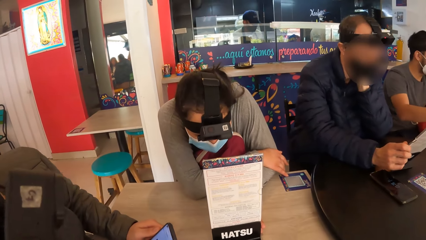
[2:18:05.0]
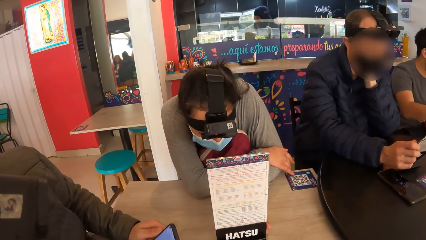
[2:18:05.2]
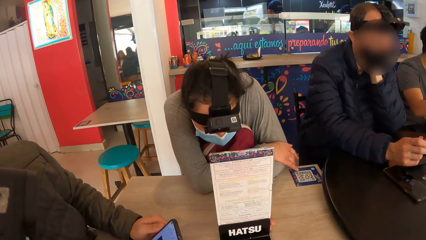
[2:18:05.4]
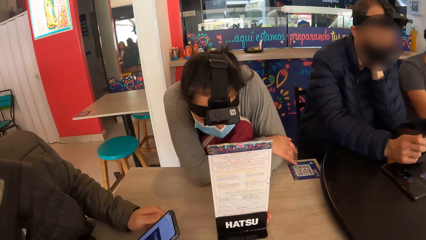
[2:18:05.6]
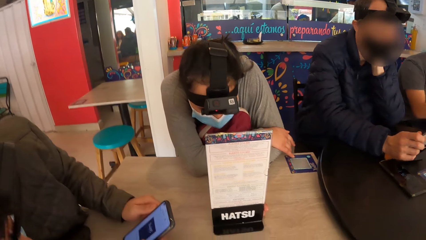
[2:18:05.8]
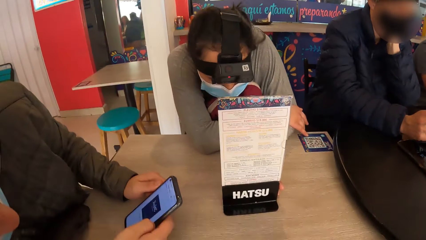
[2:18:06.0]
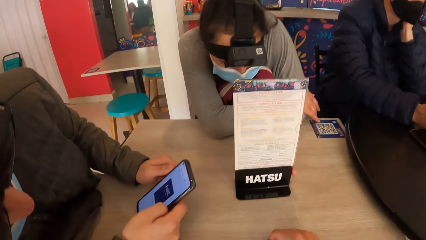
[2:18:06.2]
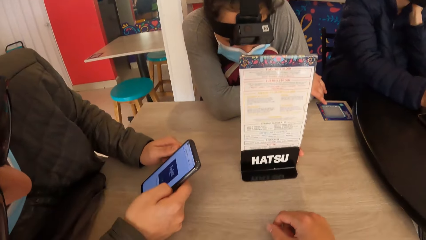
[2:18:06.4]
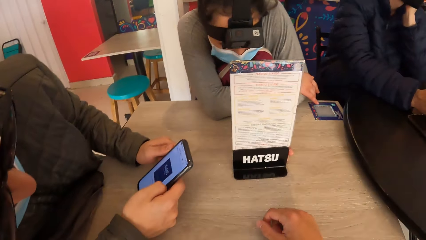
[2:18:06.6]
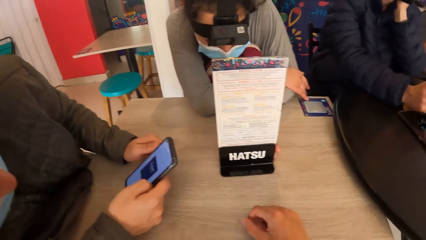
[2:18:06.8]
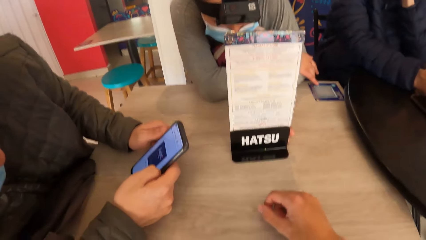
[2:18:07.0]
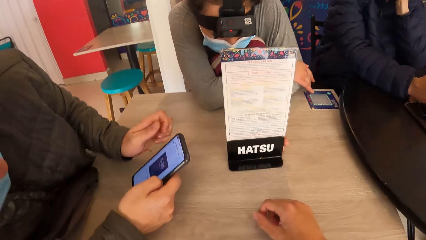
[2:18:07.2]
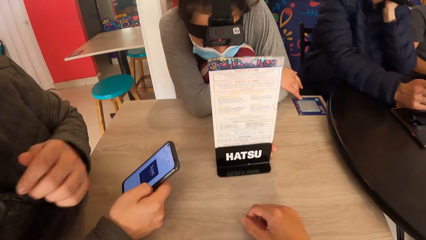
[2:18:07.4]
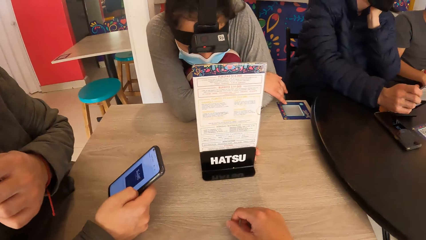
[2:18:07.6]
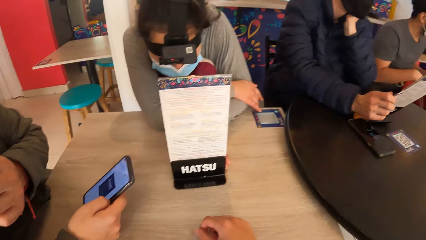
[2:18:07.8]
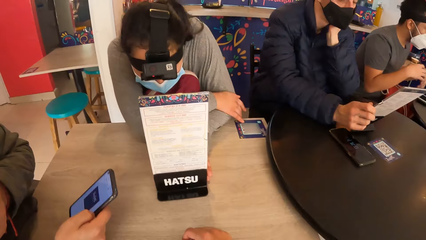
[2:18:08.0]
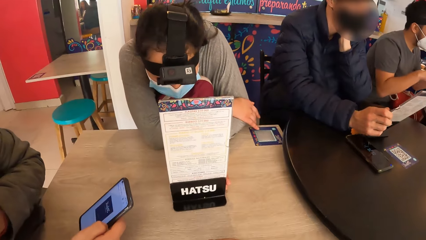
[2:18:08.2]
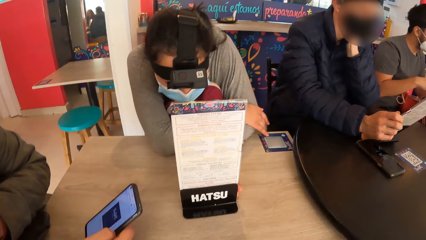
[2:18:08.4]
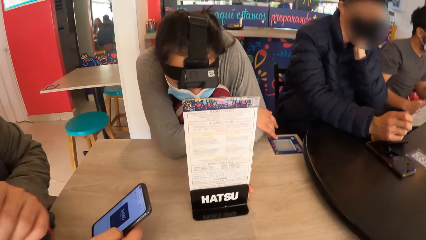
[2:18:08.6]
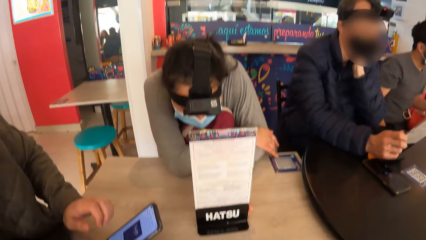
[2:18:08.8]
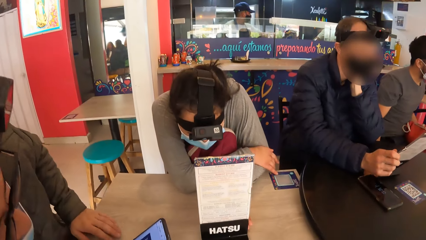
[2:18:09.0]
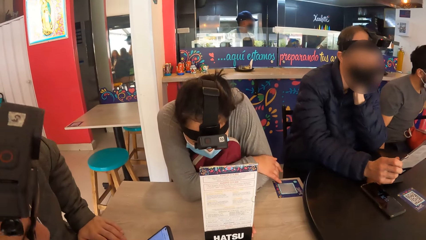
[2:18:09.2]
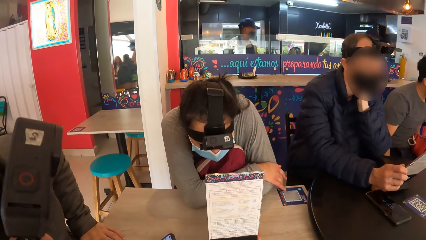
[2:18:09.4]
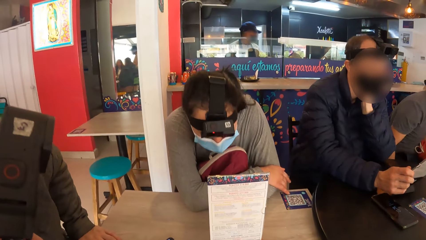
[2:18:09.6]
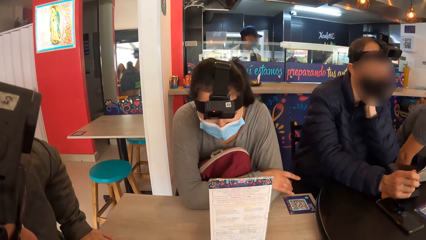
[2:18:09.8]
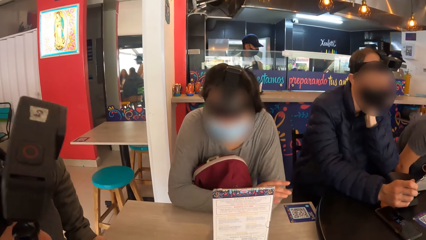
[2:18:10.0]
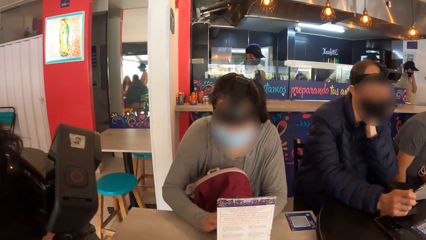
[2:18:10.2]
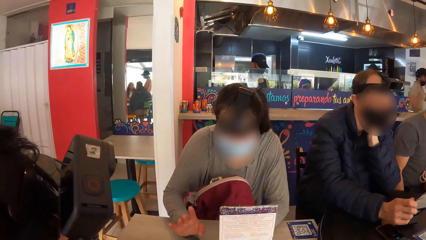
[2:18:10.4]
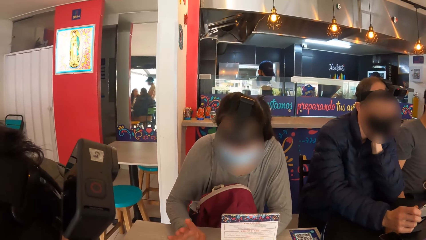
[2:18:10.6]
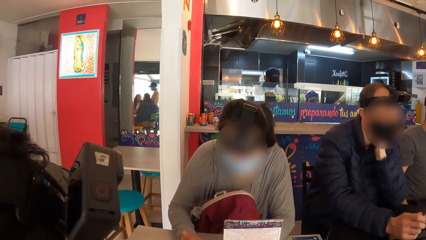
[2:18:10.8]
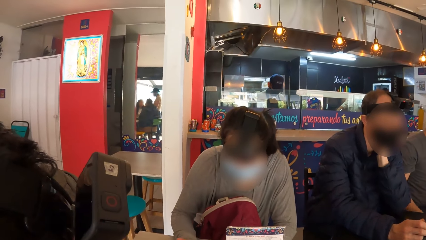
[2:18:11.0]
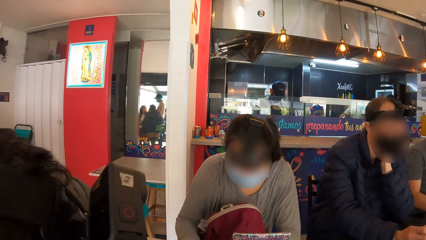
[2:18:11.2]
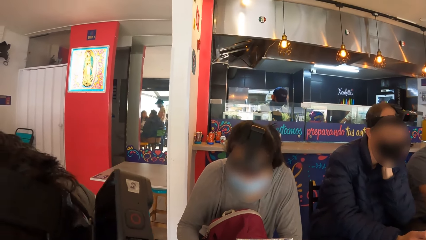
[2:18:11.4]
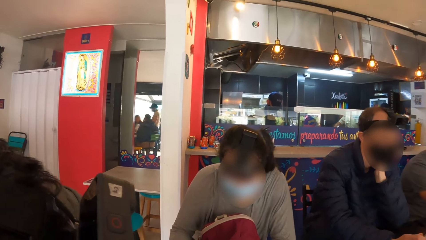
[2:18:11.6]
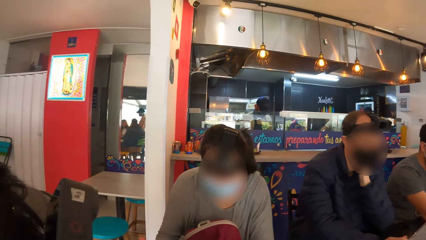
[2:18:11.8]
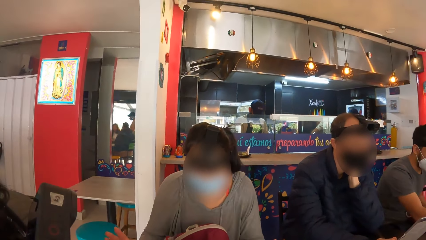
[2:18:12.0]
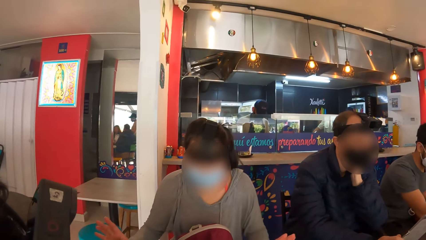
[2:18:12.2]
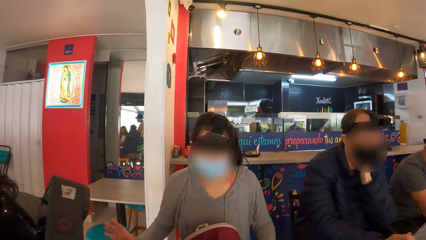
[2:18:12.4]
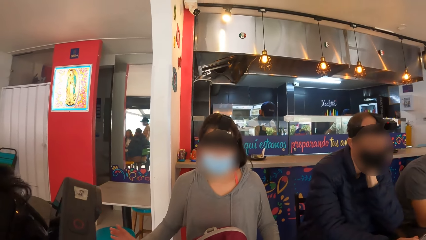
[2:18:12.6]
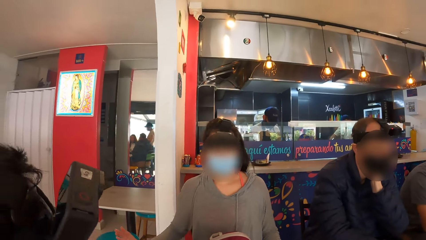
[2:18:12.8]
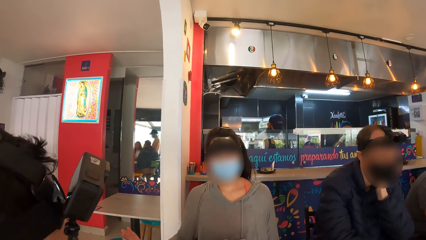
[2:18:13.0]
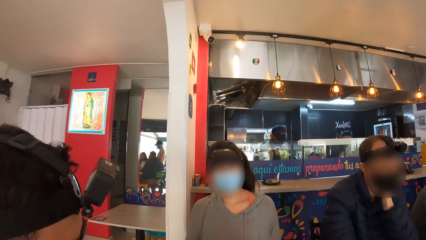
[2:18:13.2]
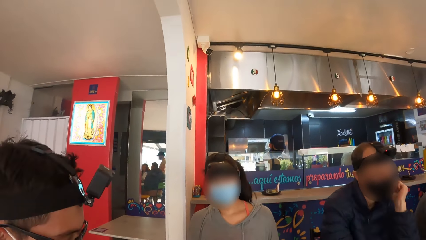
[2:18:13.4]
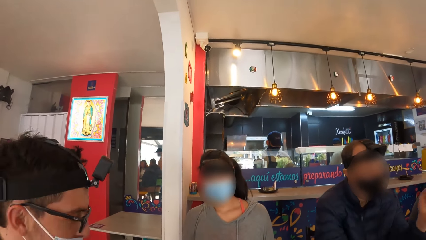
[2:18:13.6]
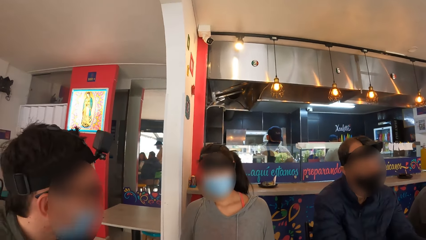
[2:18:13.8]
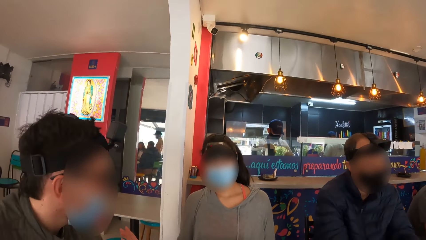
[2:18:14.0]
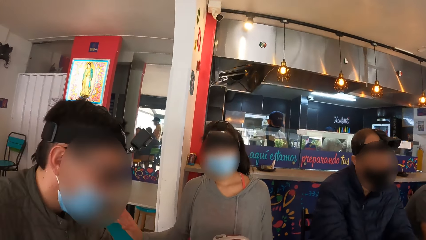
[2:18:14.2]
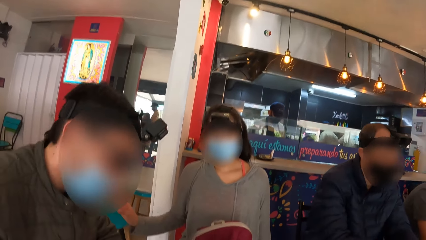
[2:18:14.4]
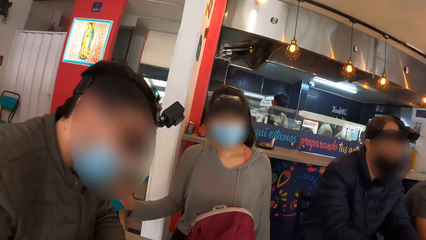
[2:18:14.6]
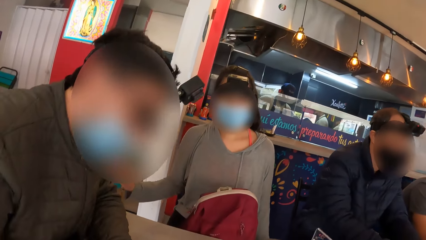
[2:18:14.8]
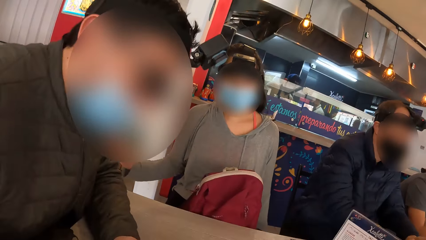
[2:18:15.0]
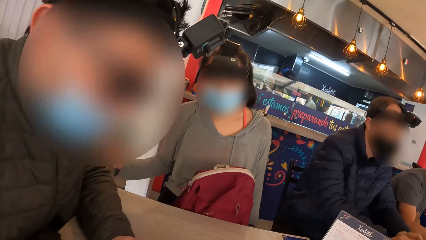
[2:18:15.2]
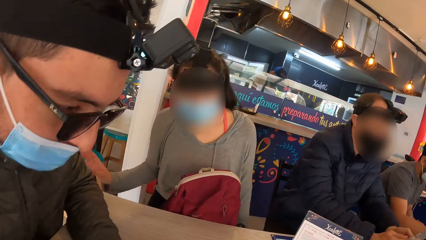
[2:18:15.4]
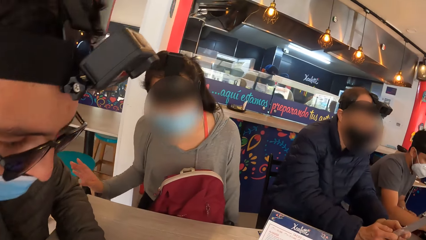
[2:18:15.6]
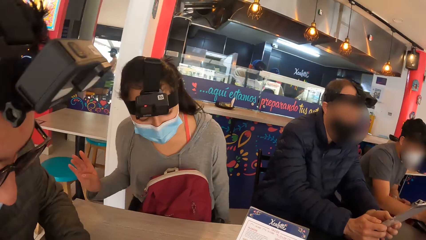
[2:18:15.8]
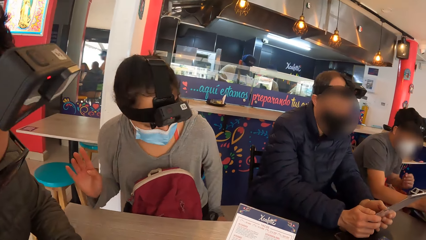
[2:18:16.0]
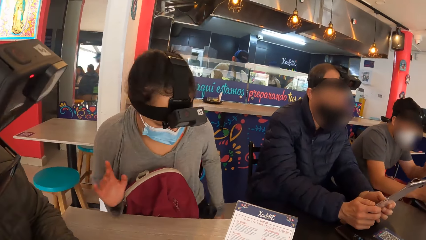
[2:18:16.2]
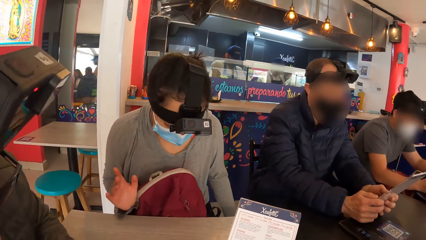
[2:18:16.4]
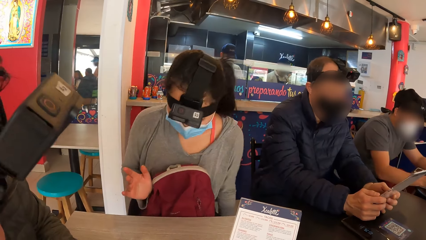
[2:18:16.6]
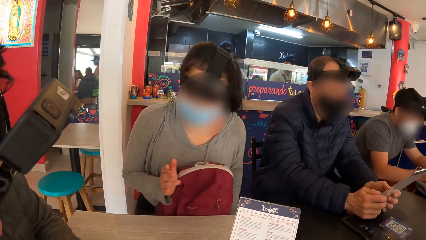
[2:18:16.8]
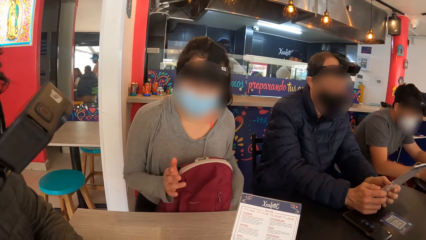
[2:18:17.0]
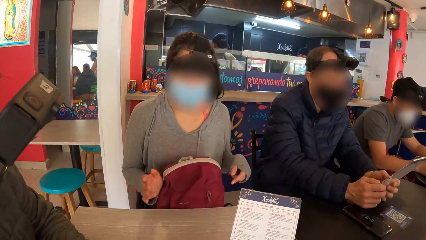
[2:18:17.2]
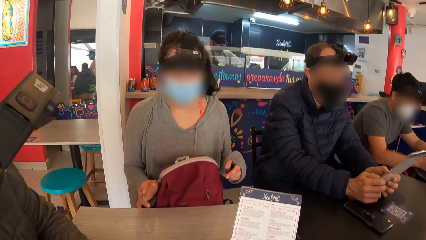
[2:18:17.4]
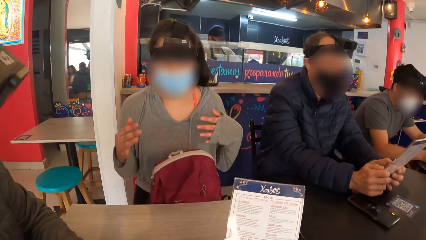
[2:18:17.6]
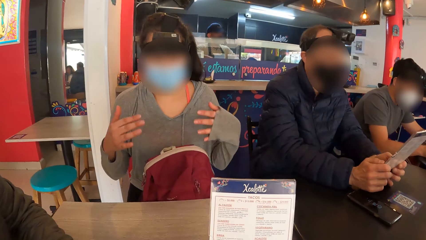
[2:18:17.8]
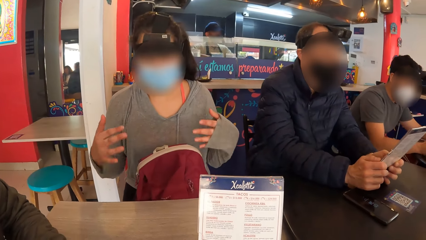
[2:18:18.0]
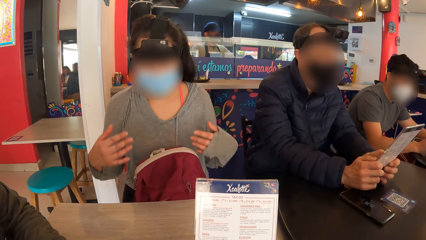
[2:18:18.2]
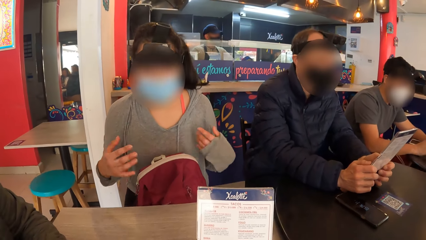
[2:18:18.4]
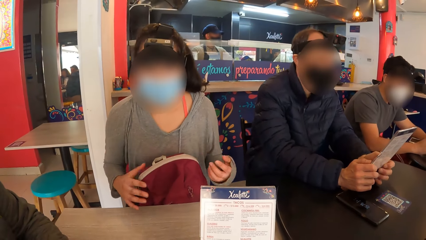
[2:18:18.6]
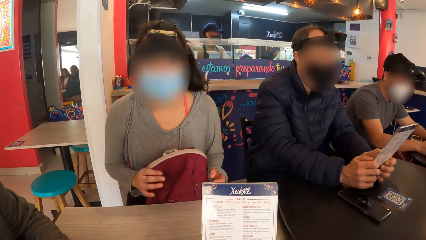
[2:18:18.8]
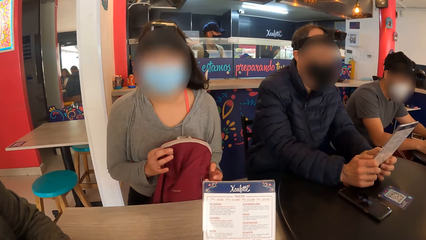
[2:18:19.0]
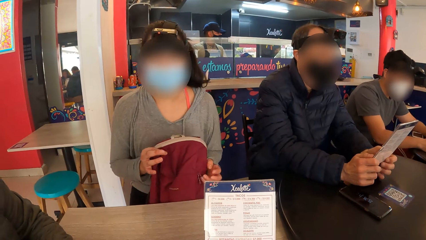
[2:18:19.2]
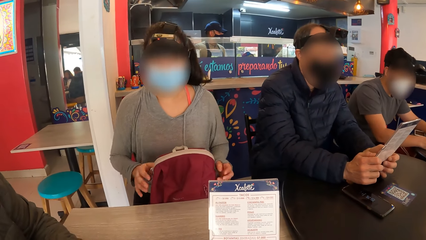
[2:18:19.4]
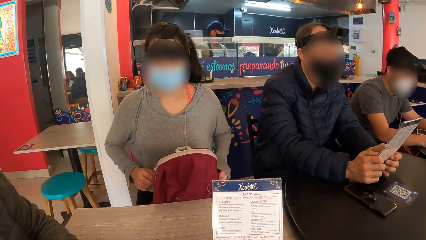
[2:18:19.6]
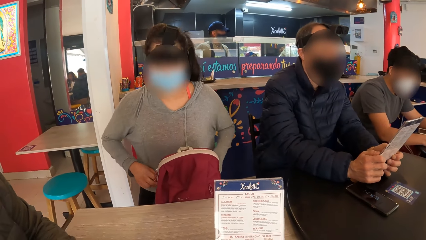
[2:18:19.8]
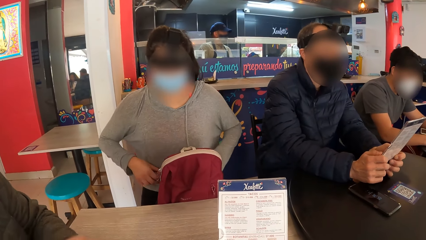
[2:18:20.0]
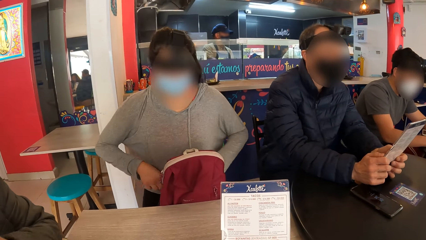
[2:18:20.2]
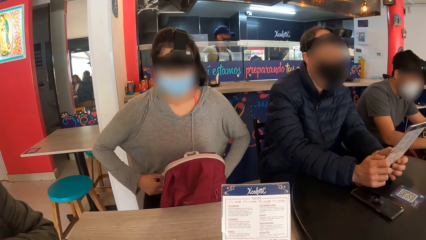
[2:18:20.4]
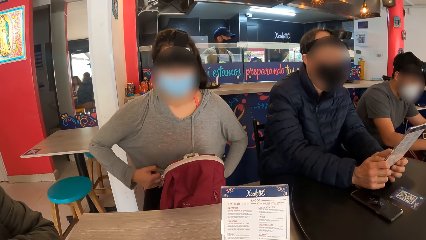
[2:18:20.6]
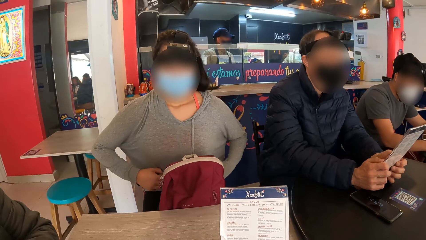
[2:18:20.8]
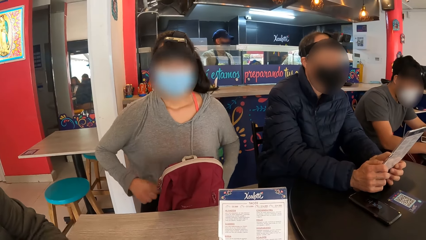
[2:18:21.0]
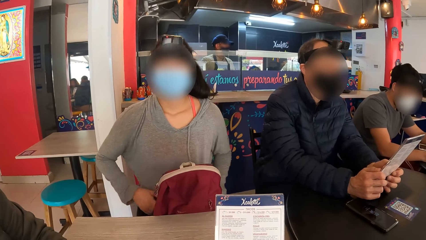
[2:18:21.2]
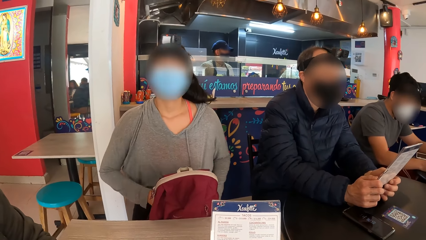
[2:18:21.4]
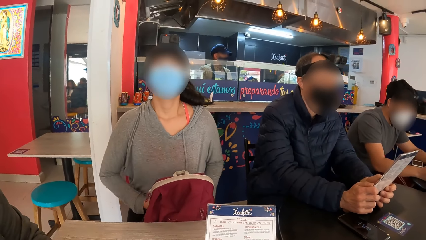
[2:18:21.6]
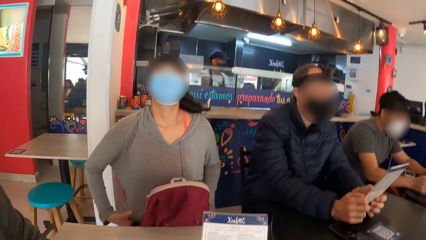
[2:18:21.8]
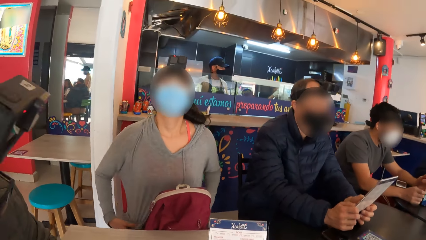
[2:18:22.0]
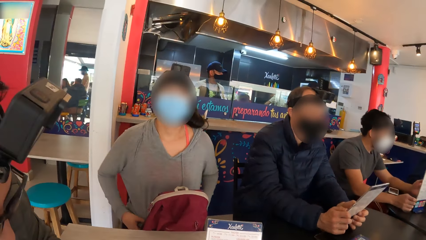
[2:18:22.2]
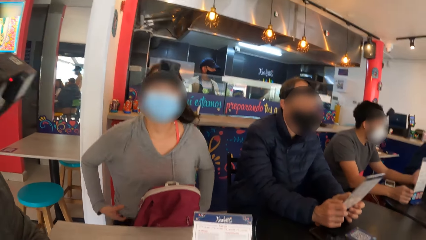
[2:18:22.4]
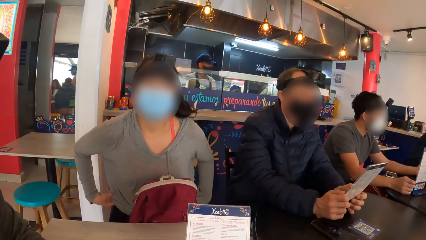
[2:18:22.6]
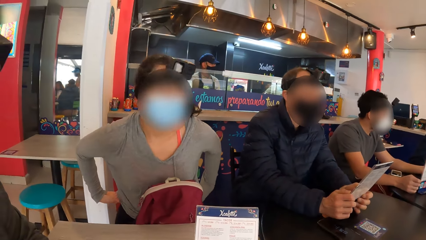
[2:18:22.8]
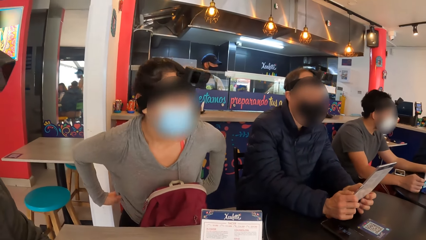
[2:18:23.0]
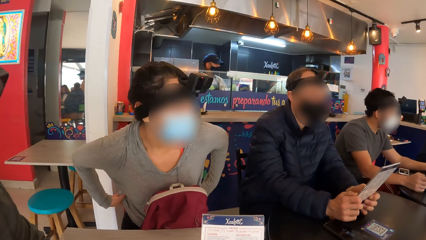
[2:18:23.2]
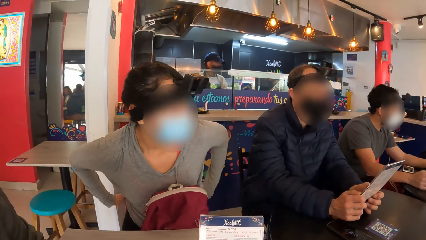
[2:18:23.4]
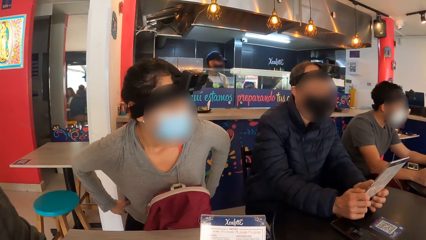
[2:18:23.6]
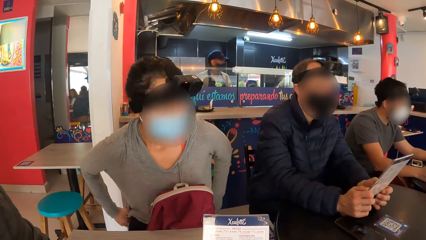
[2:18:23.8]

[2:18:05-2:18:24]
A man looks at the menu. The camera wearer lifts the menu from the table. They look at the menu. The man looks at the menu. A woman adjusts her blouse with both hands.
